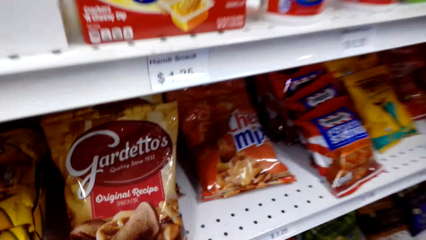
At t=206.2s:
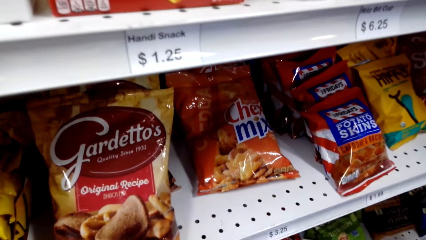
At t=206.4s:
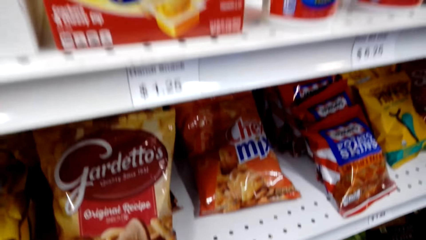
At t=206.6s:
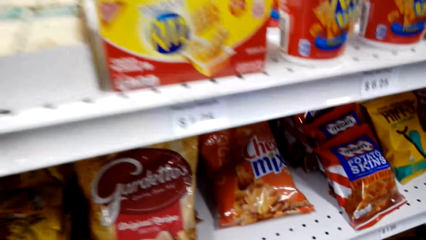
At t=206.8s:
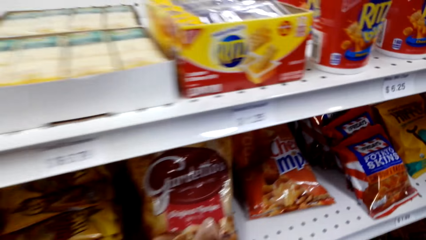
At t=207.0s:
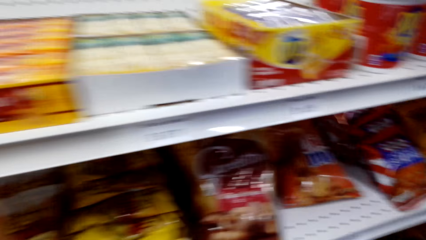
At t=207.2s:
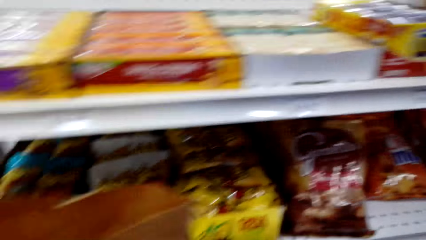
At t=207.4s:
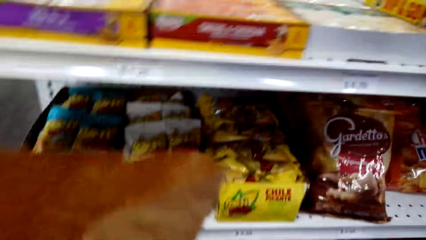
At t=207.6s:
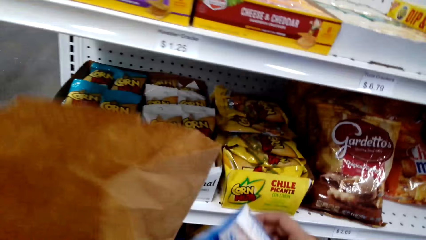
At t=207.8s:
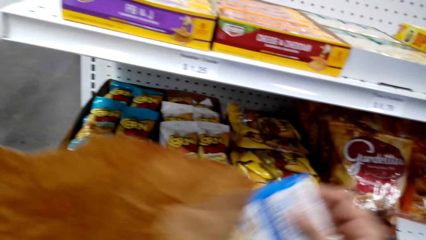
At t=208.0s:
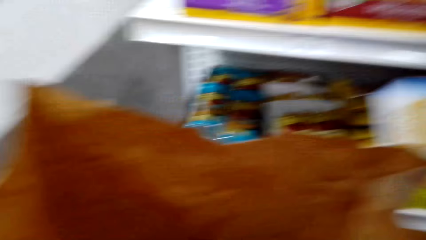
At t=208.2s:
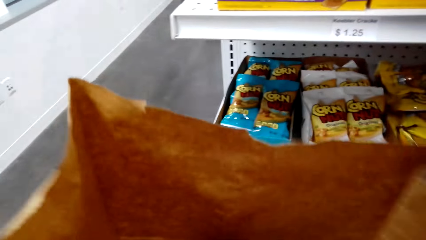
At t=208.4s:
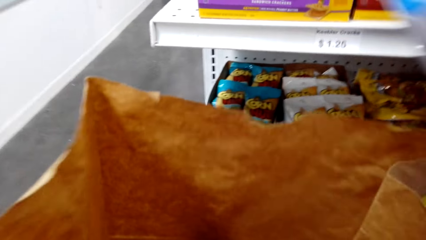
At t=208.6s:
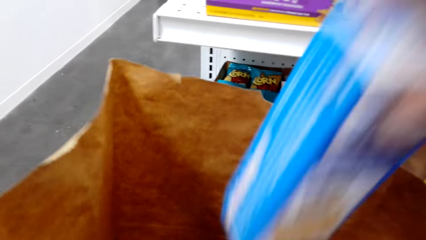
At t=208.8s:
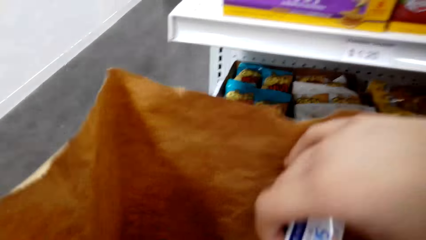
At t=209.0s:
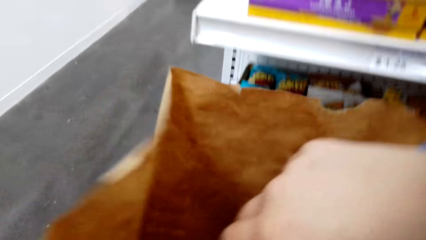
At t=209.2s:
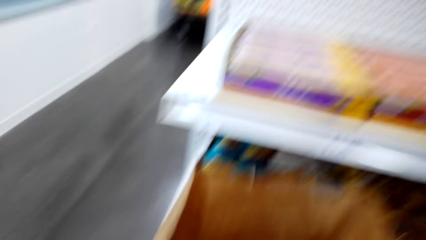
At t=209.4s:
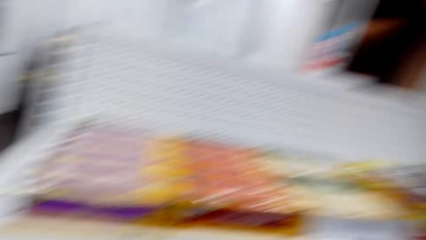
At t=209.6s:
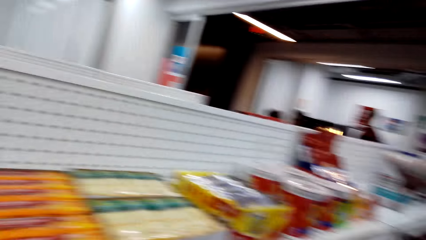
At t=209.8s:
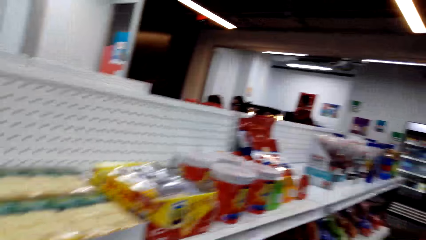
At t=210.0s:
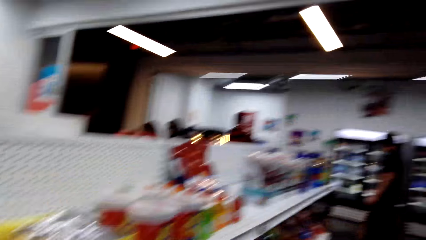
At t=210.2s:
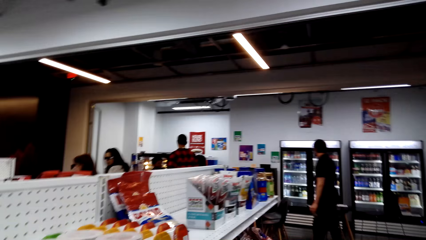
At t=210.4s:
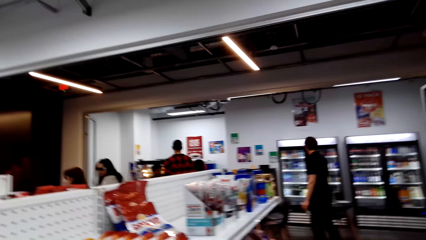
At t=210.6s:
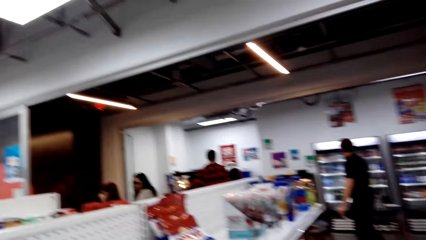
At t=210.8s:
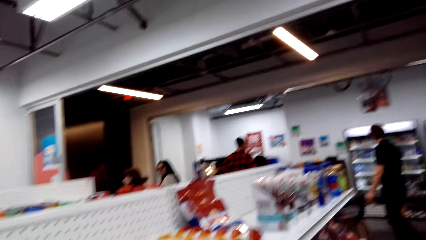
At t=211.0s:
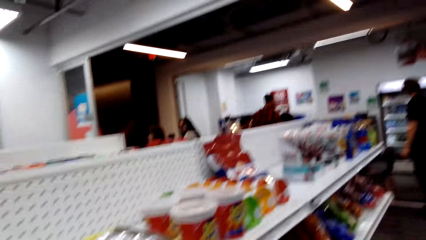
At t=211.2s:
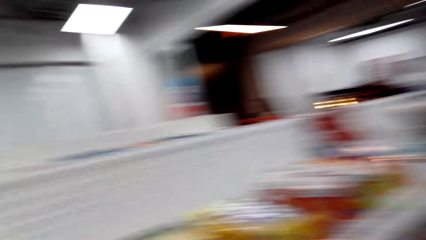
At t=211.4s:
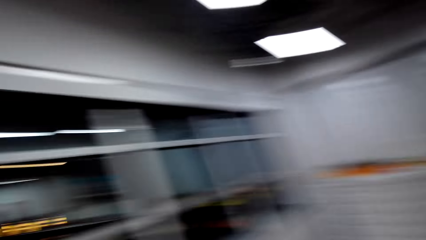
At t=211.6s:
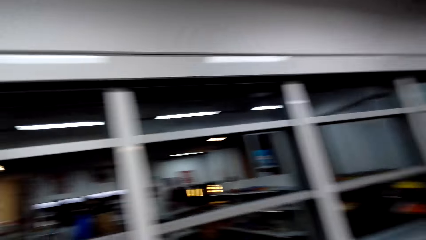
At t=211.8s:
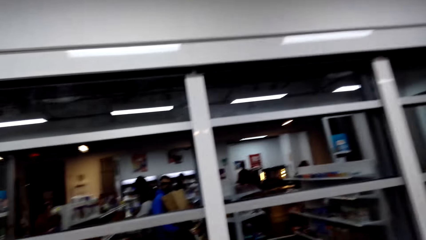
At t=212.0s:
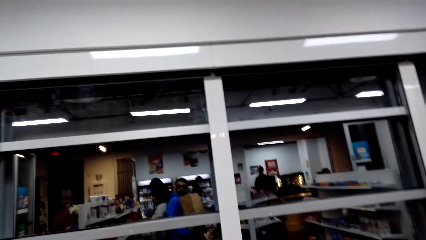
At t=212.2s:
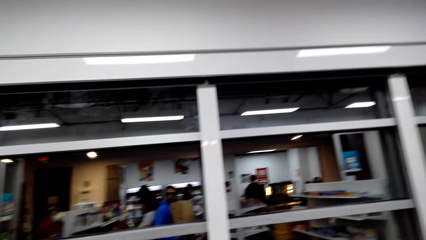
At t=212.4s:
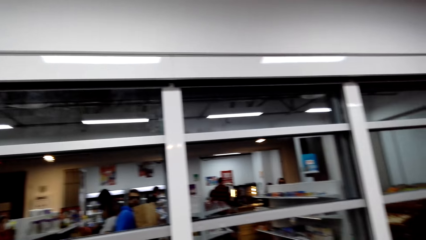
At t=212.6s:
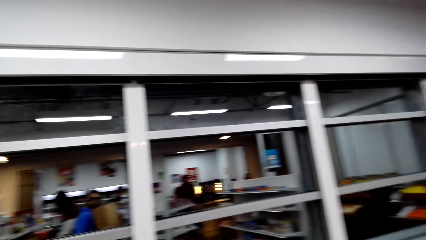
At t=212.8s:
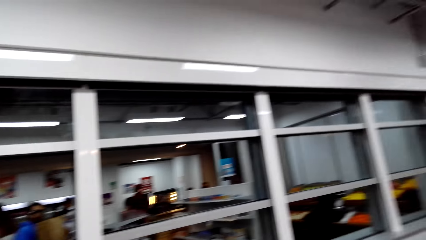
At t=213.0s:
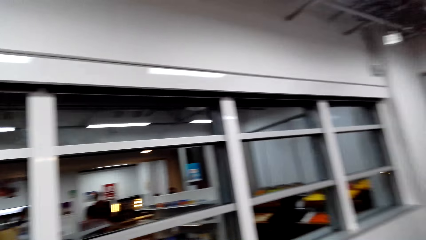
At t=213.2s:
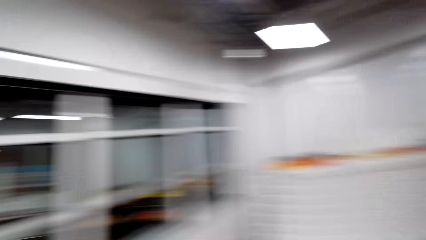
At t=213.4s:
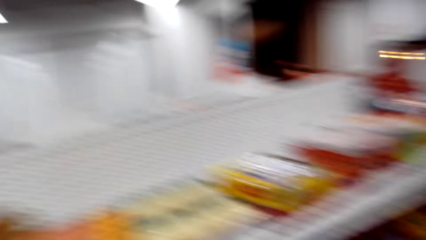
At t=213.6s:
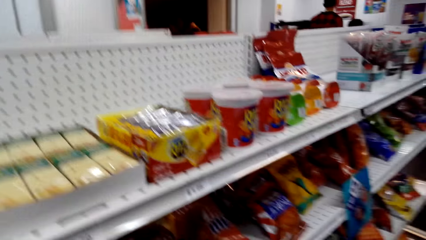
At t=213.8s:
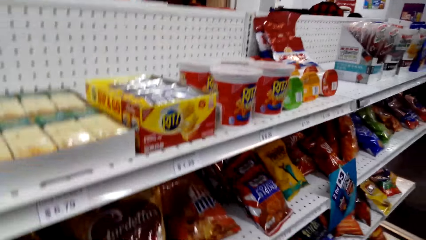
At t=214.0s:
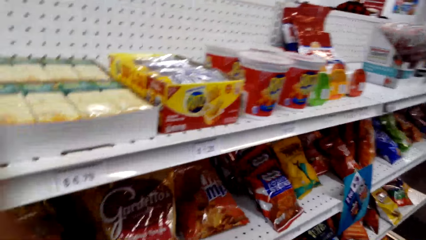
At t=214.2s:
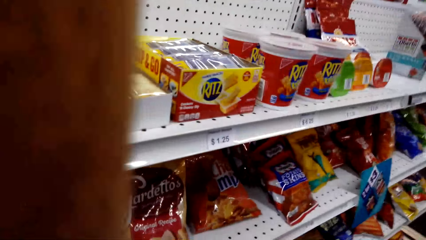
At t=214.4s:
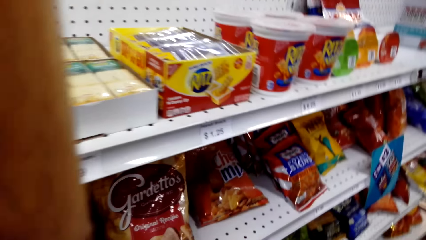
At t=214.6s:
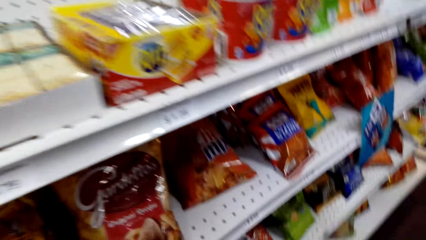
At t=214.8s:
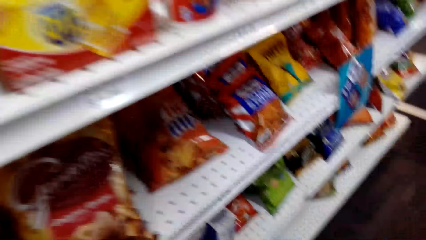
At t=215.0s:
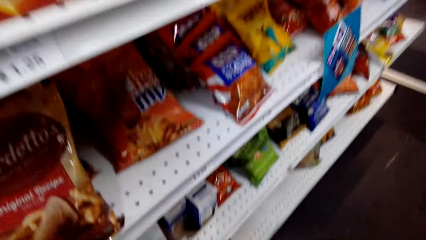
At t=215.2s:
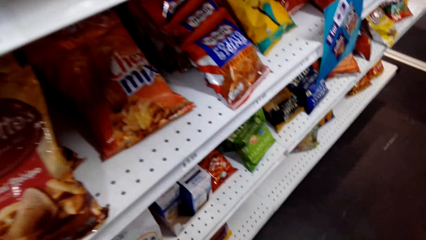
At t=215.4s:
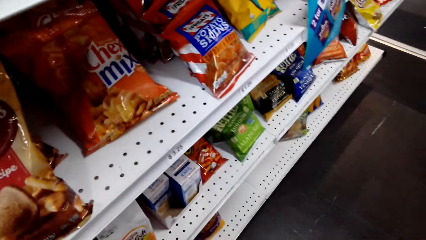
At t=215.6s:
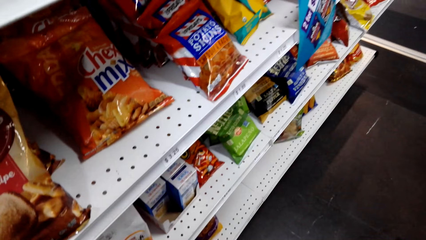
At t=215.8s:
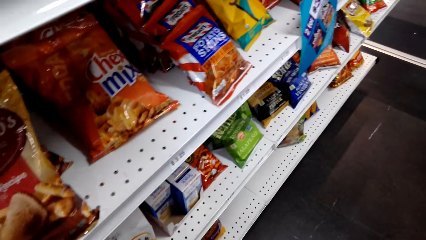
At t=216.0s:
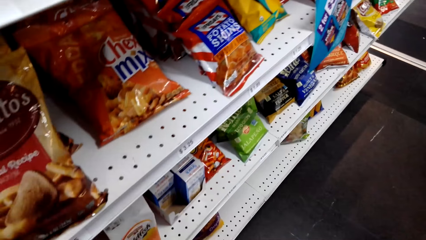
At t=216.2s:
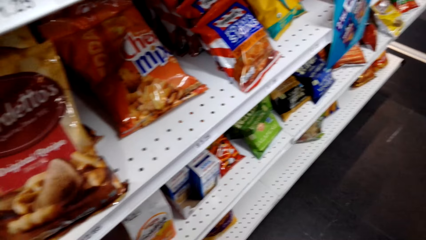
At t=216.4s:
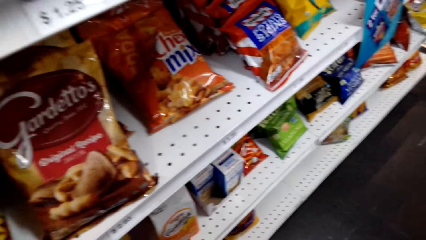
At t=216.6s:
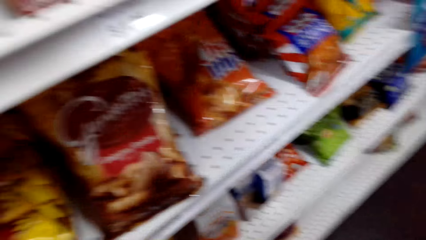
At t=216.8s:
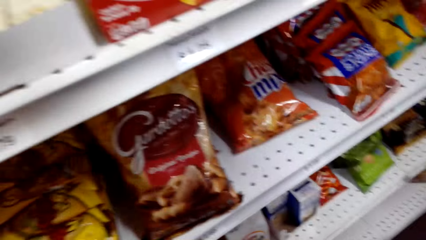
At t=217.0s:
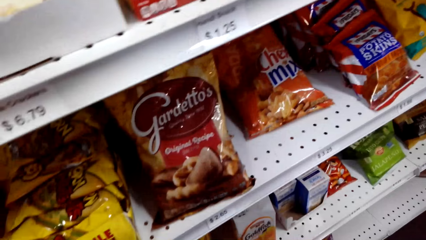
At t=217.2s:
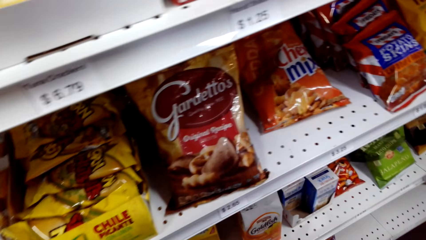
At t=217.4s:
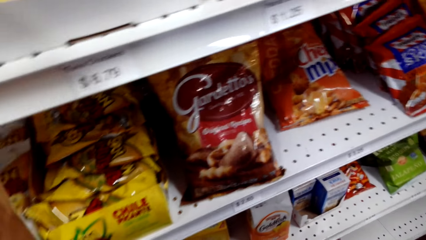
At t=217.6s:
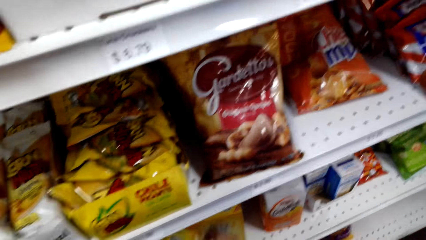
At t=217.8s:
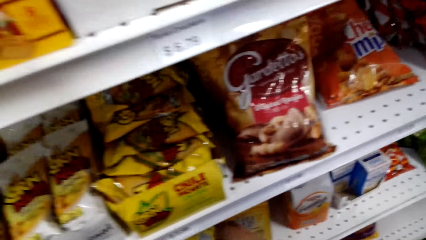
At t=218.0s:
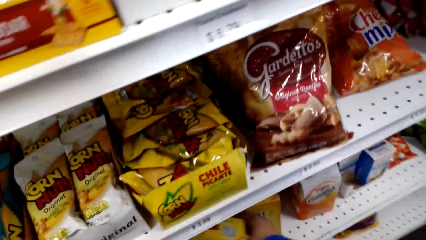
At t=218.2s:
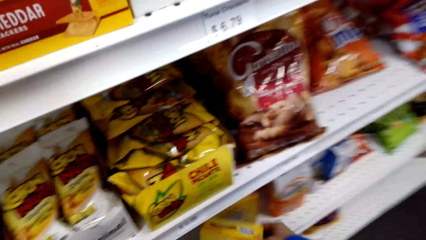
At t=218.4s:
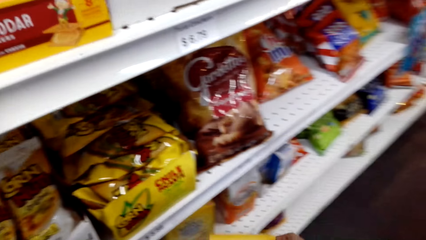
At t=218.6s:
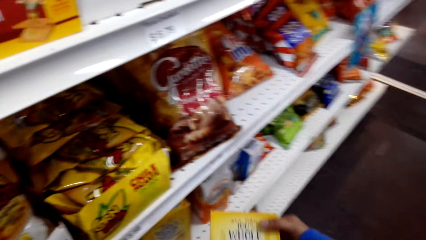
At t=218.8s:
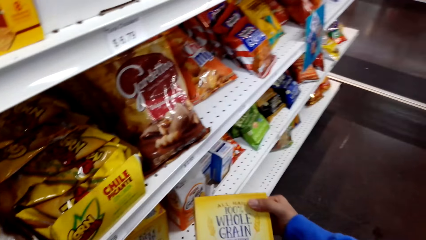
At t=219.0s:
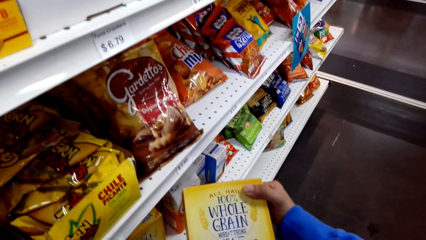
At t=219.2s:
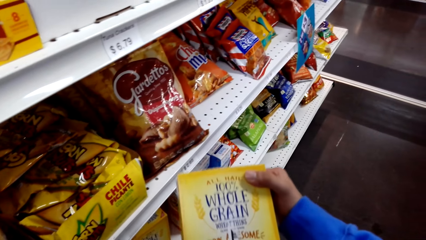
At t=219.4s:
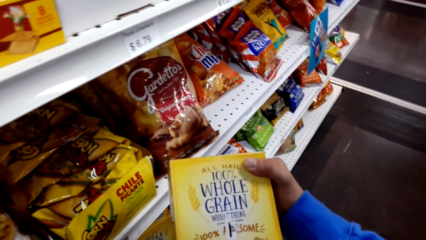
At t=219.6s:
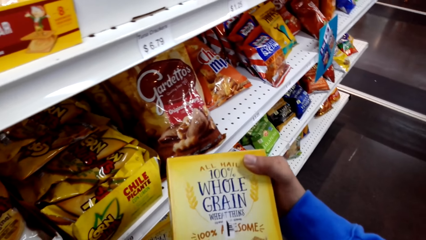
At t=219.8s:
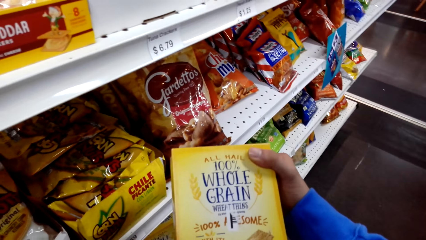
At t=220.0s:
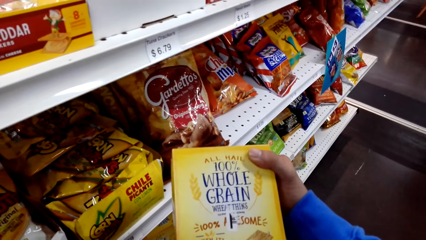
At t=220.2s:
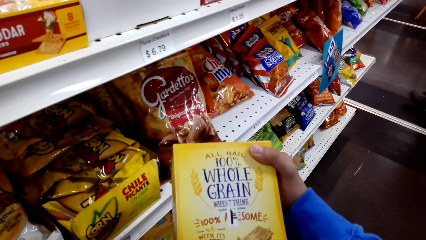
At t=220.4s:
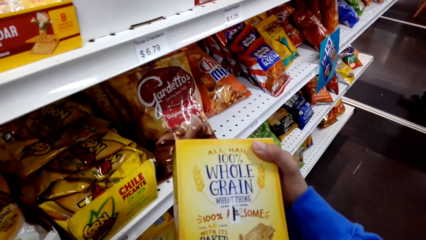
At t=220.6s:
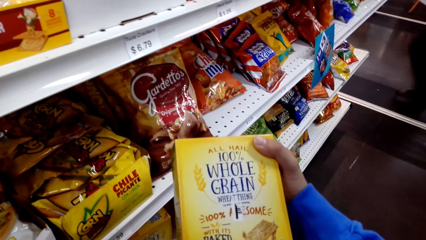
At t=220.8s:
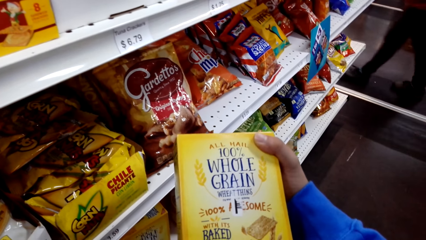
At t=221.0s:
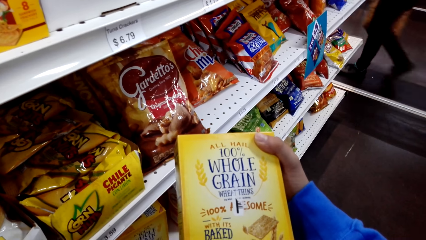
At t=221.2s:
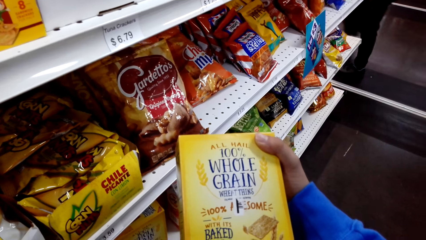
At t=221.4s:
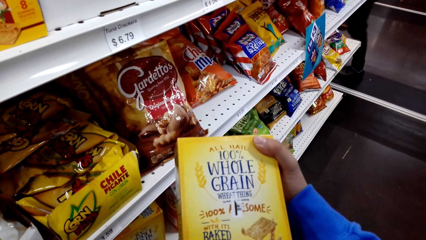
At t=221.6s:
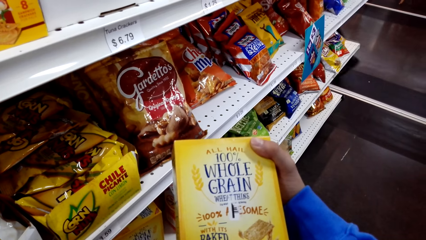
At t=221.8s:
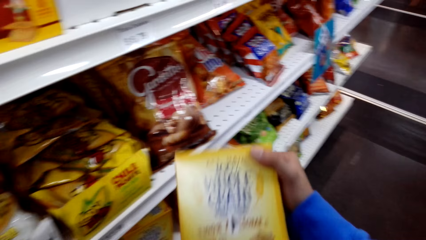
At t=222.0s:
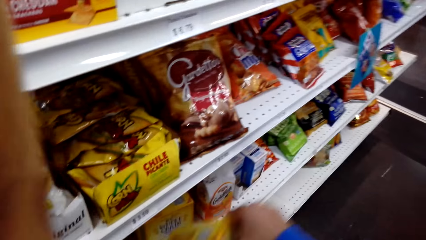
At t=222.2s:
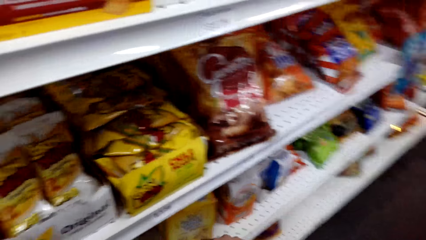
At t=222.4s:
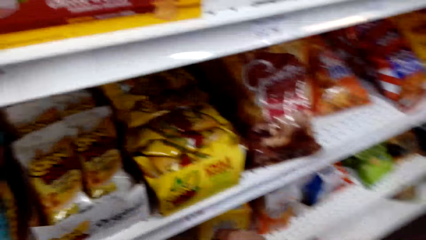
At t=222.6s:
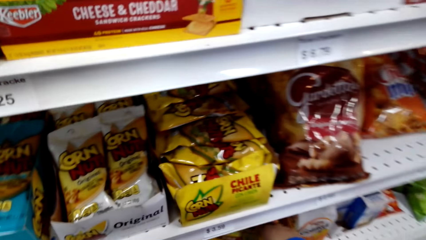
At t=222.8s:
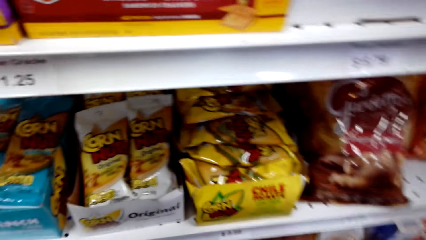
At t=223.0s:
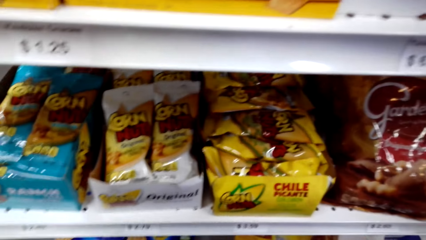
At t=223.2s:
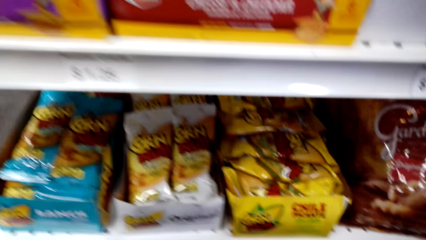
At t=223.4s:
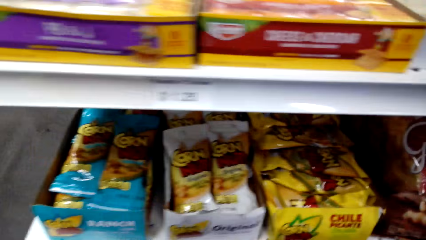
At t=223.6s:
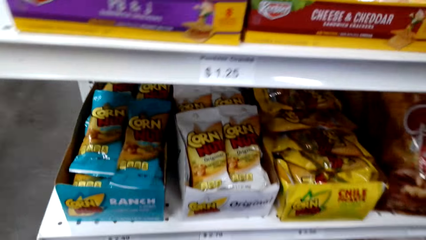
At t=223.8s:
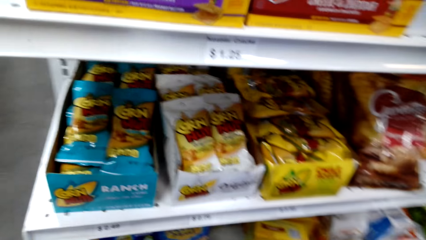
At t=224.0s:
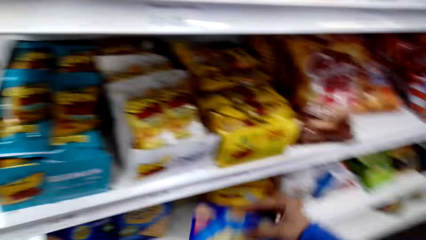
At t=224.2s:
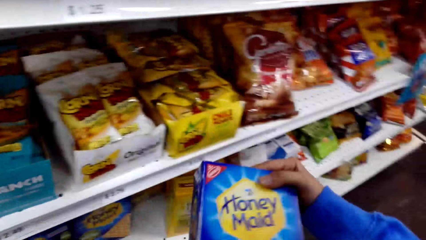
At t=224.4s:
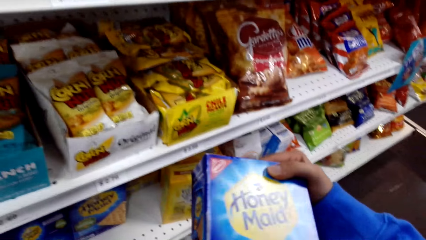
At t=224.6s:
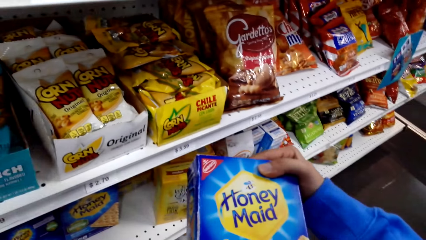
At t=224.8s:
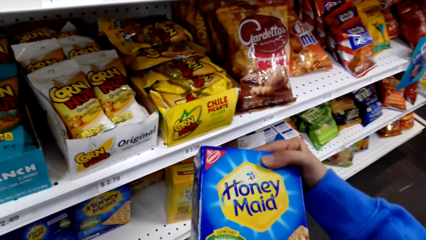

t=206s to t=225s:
The camera wearer picks up snacks. They put the snack box into the paper bag. They look around. They look at the snacks on the shelves. They take the cereal box from the shelf. They look at the cereal box. They put the cereal box on the shelf. They look around. They take the honey maid box. They look at the box of snacks.
